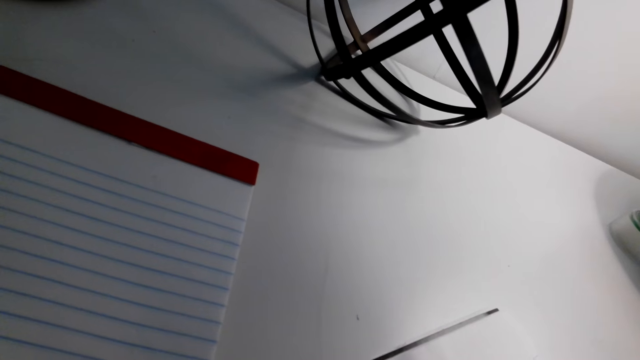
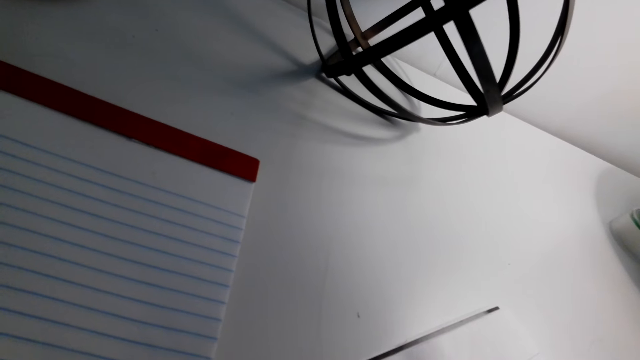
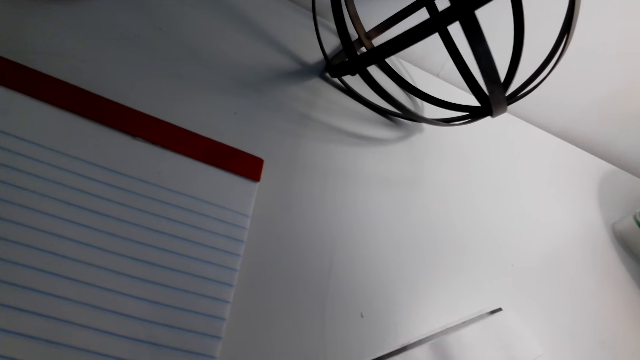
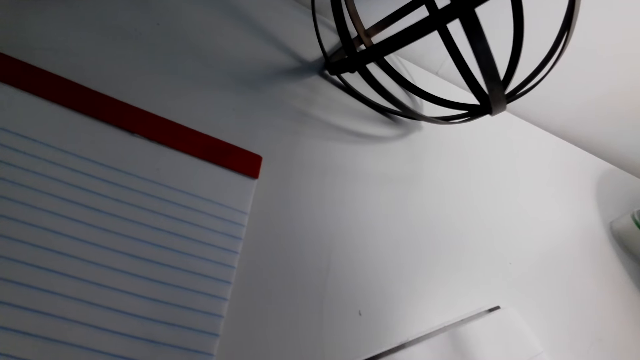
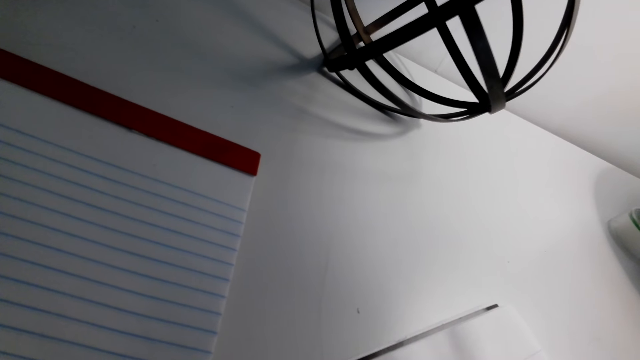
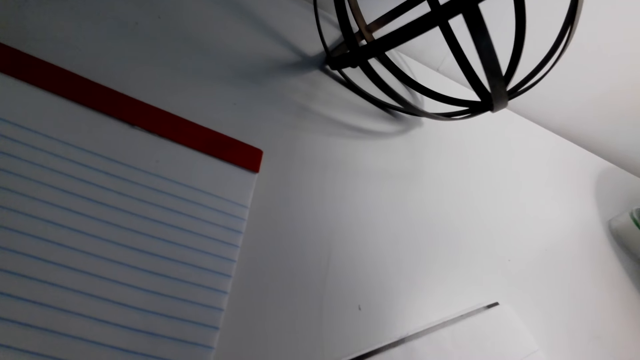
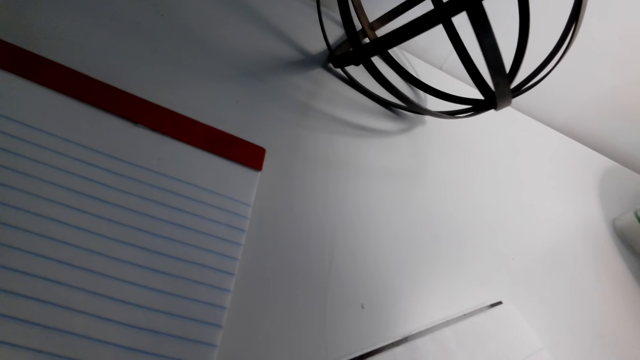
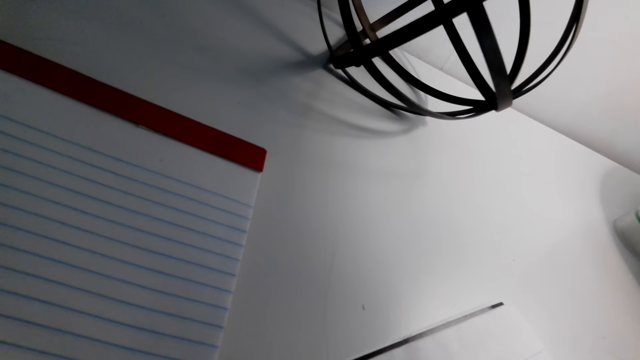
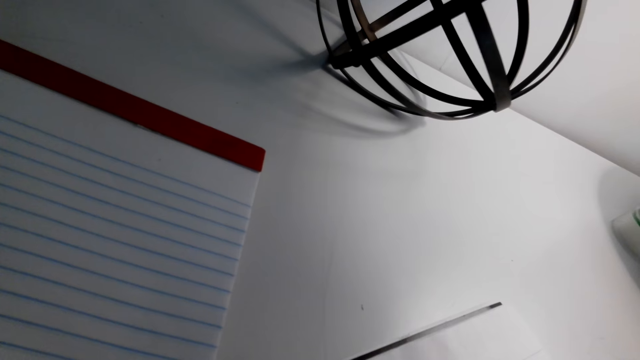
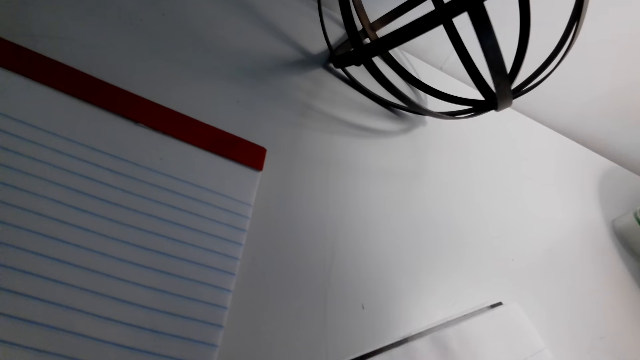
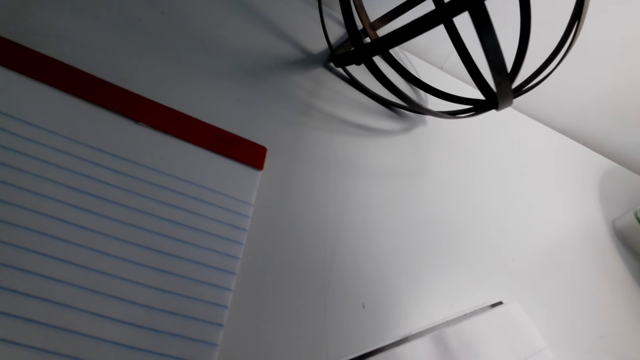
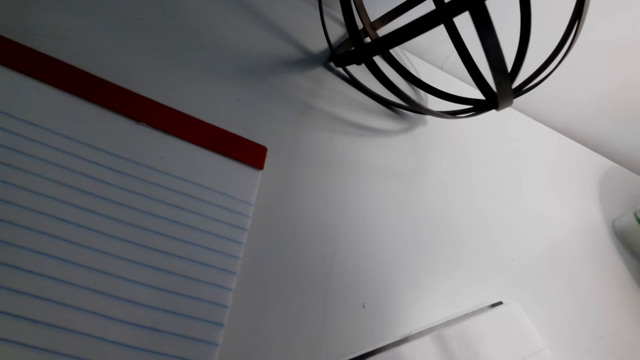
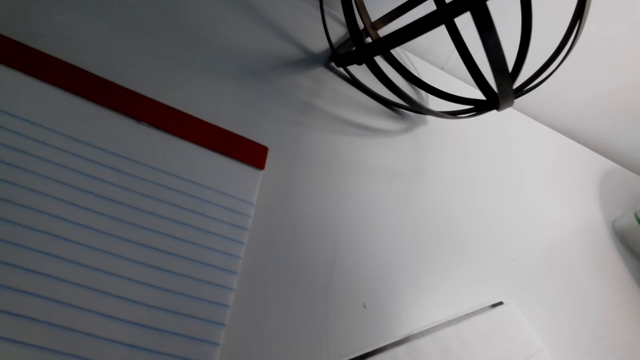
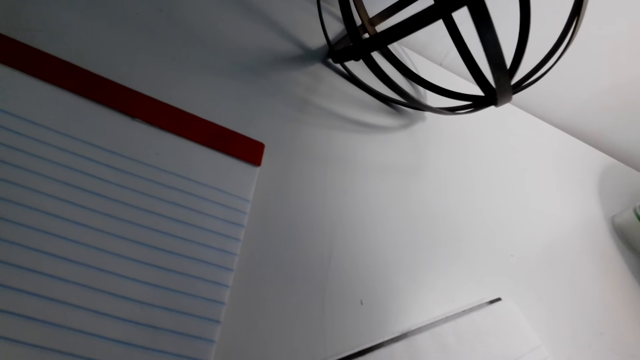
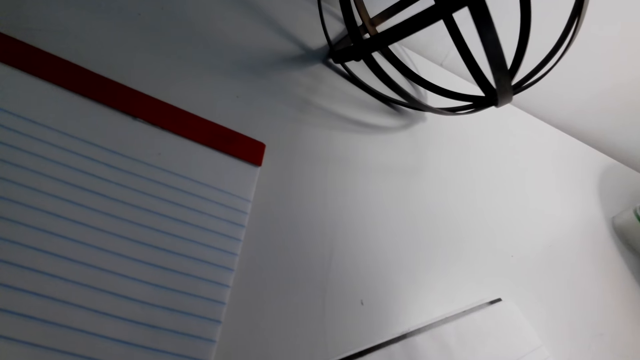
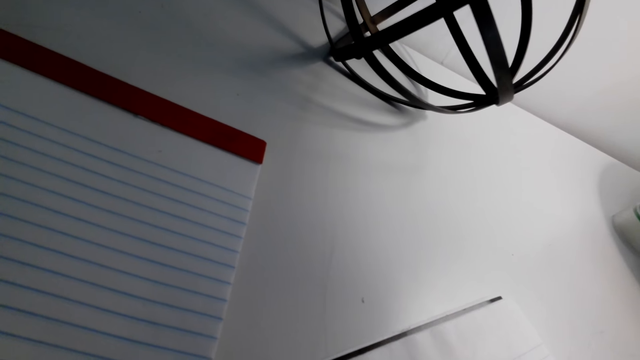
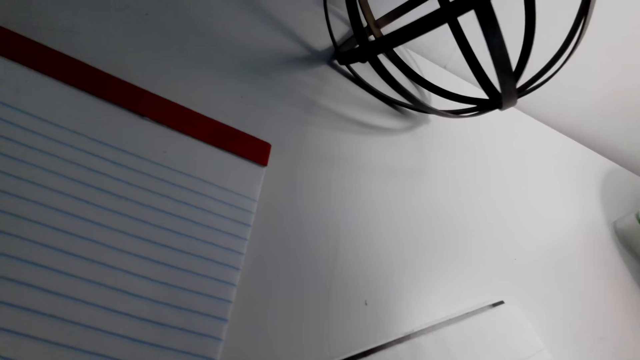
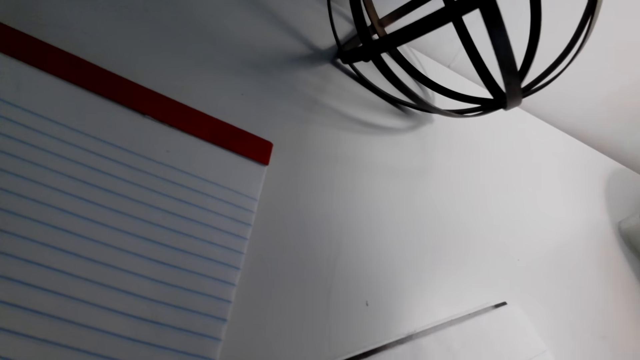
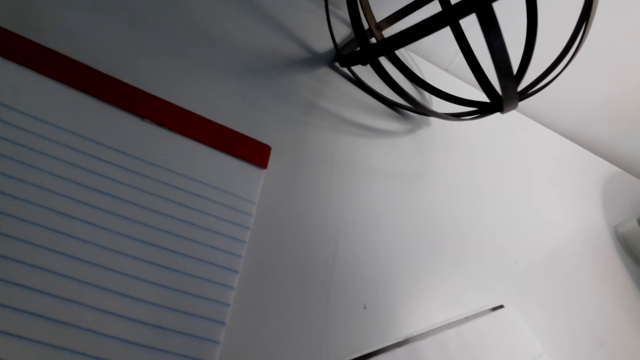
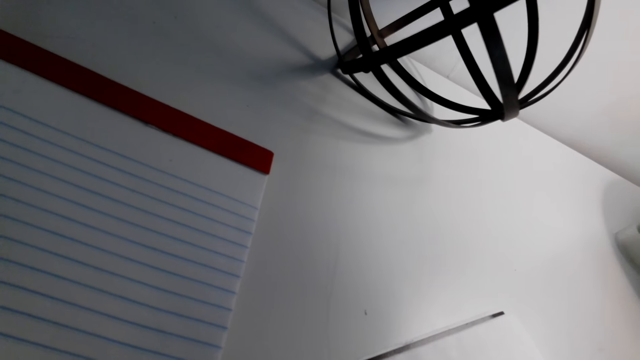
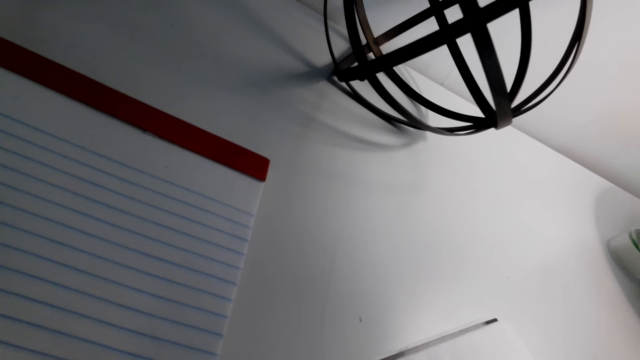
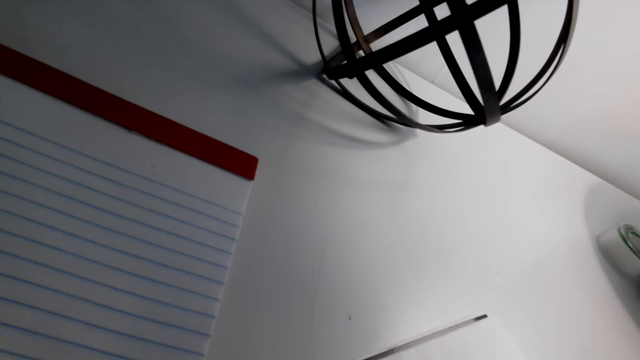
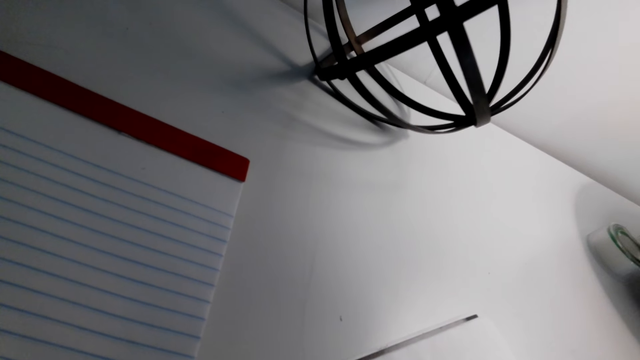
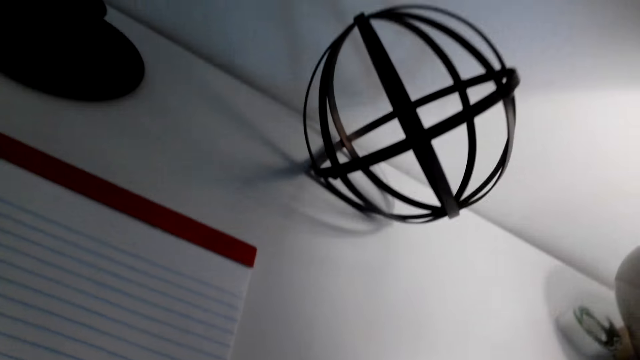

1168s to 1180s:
The camera wearer erases the drawing. They write on a paper.

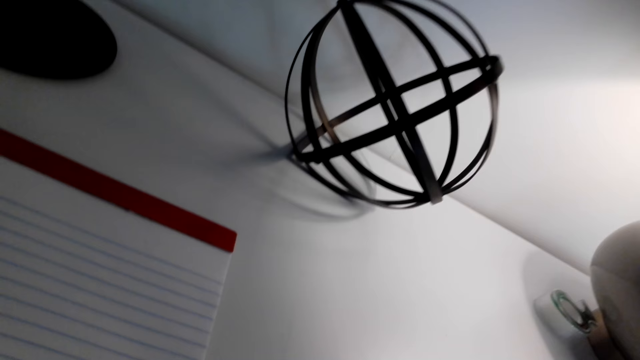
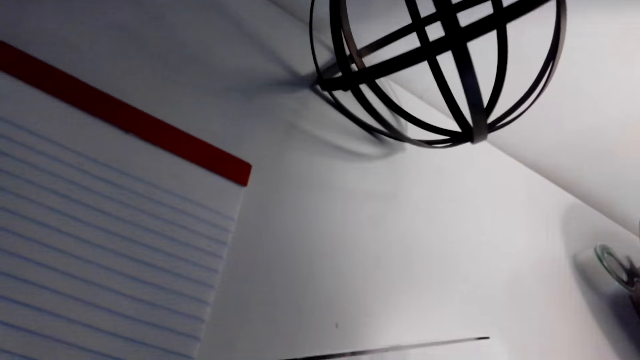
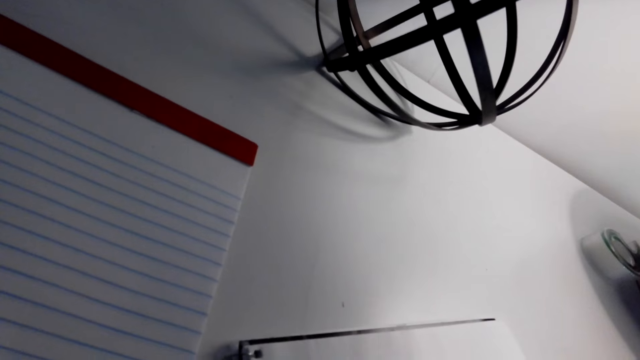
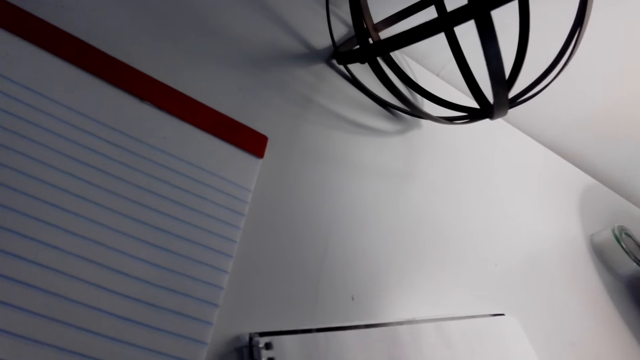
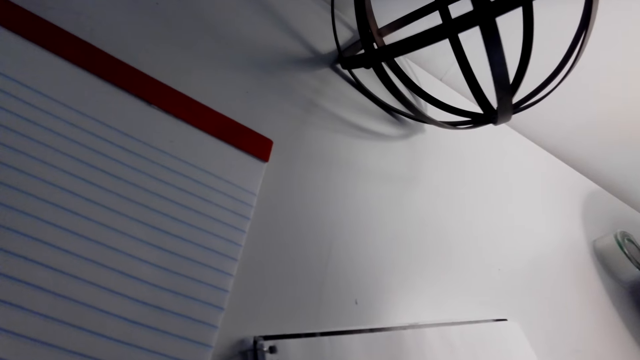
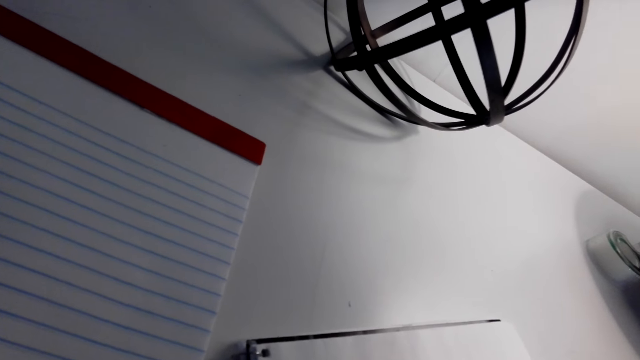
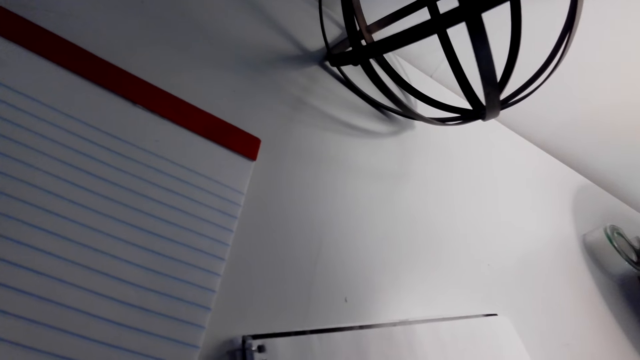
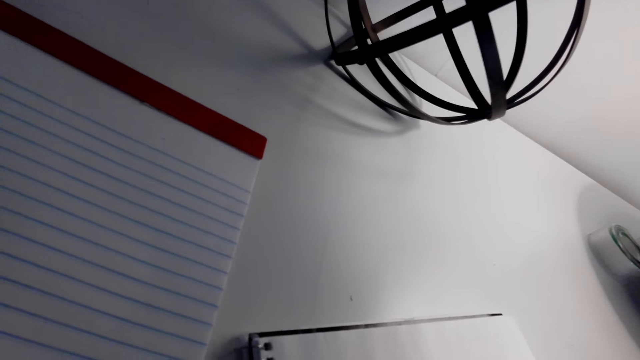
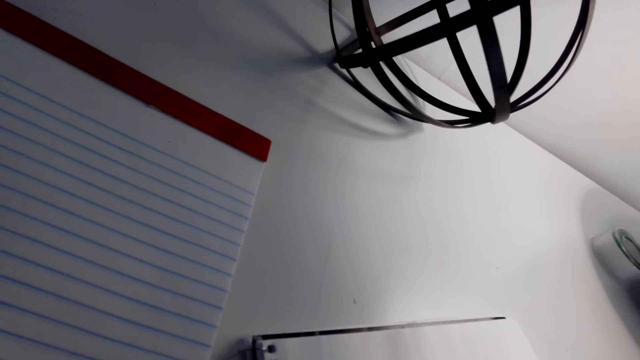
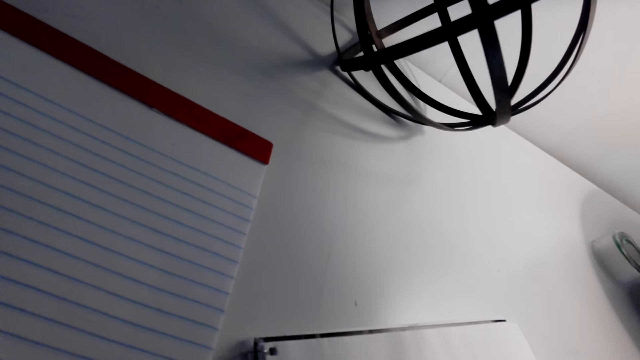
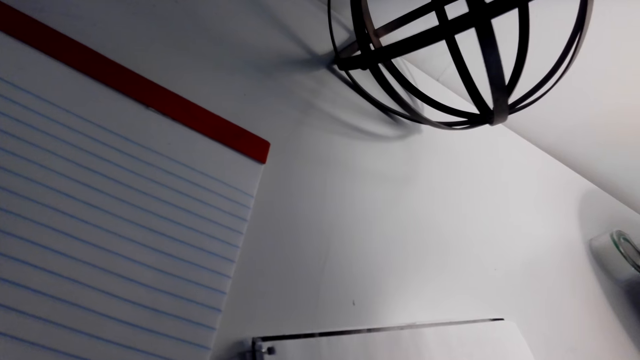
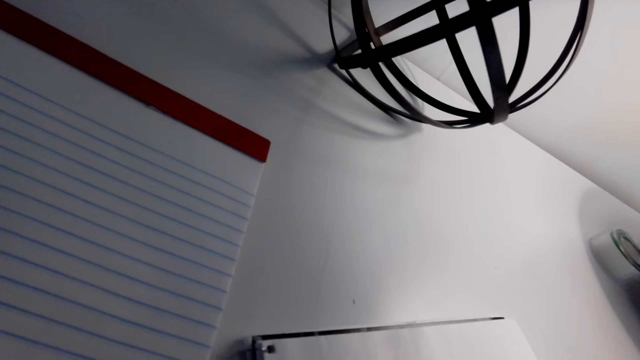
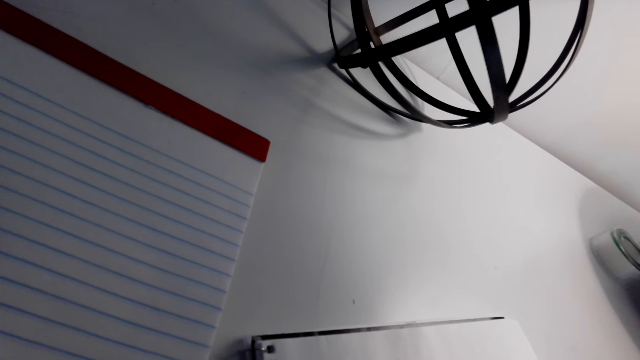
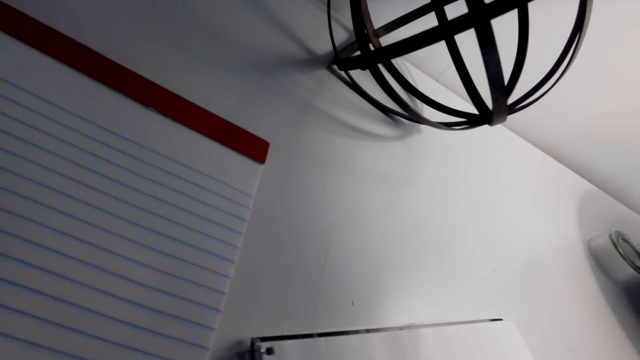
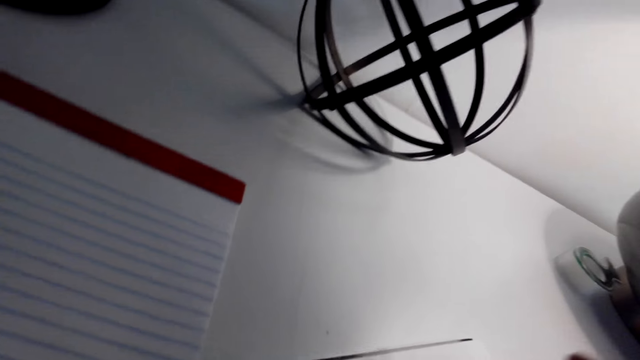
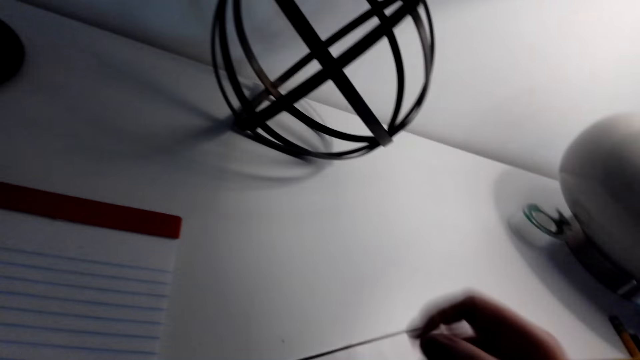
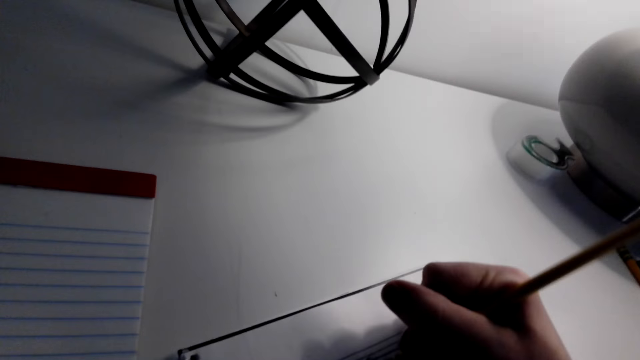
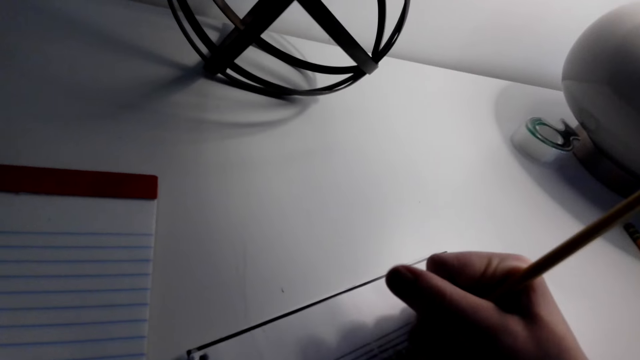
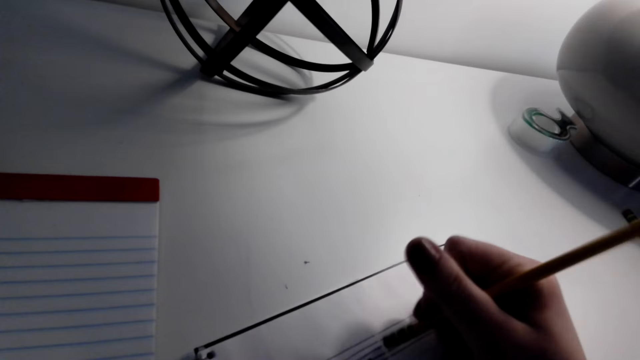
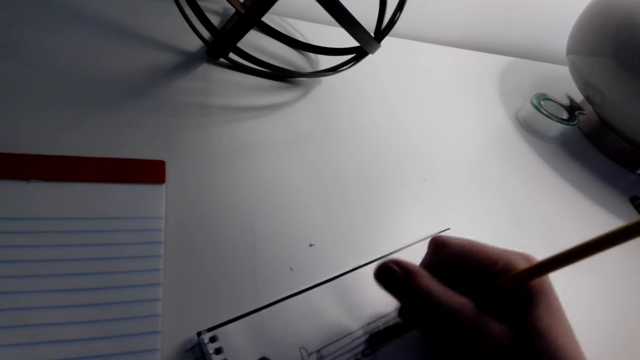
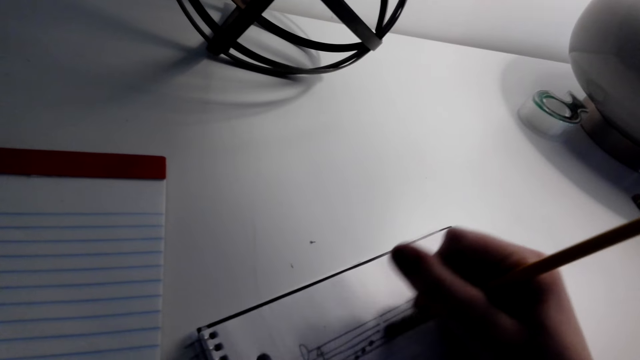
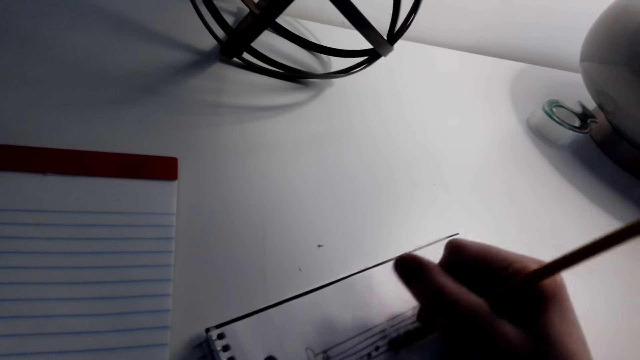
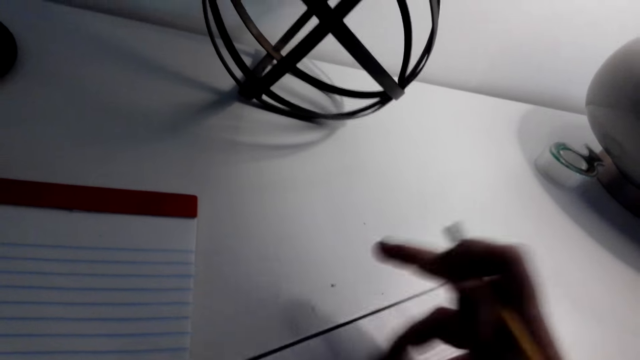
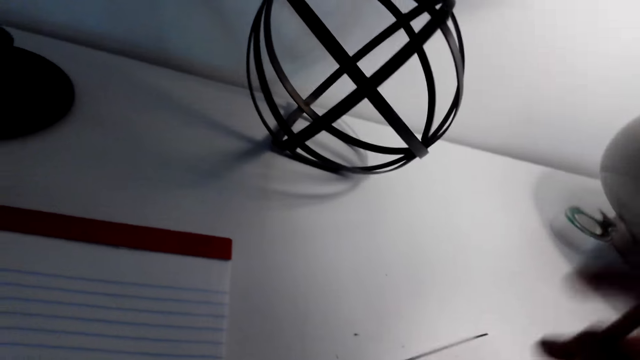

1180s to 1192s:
The camera wearer erases the drawing. They wipe the drawing book.
